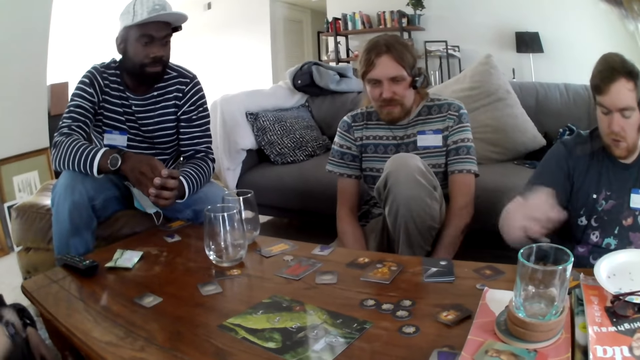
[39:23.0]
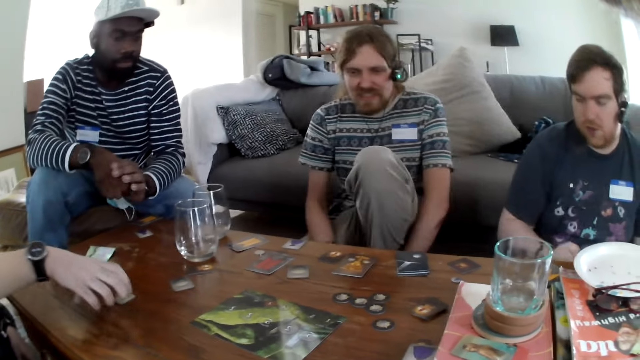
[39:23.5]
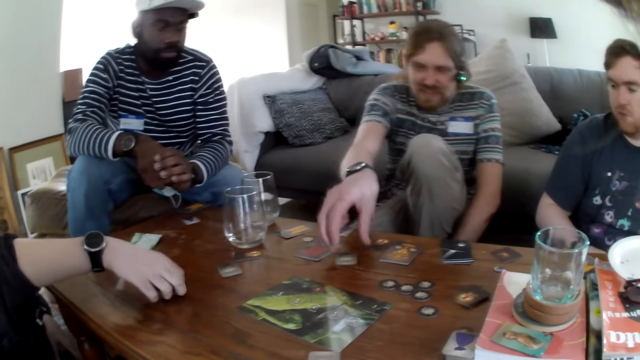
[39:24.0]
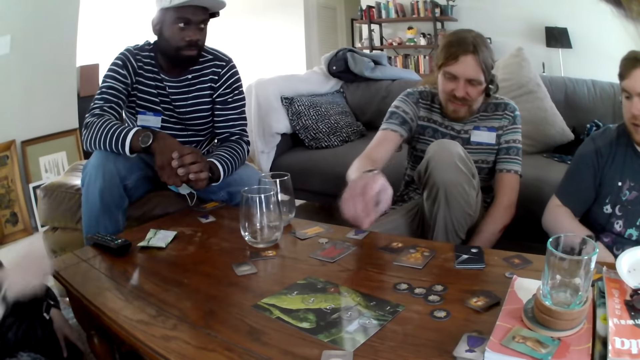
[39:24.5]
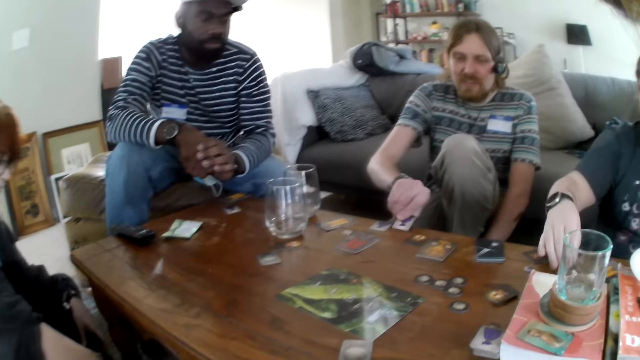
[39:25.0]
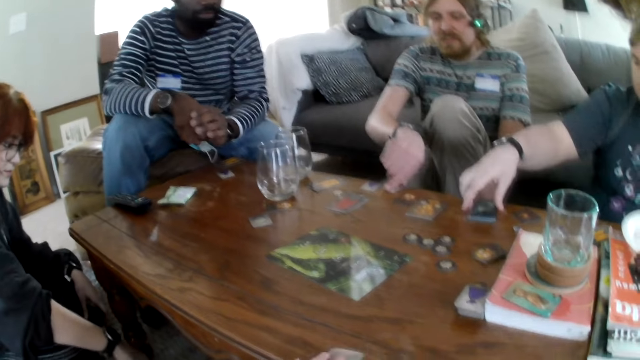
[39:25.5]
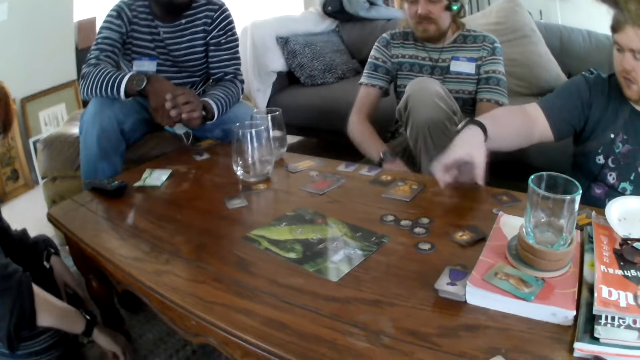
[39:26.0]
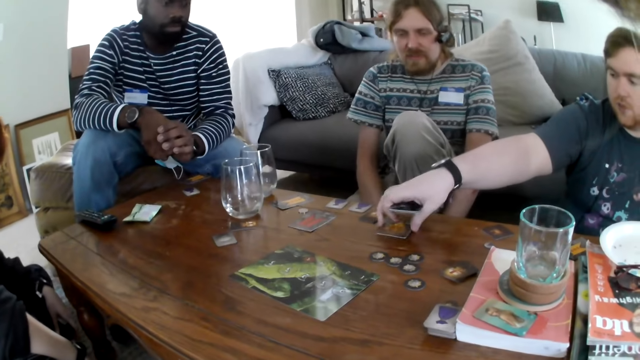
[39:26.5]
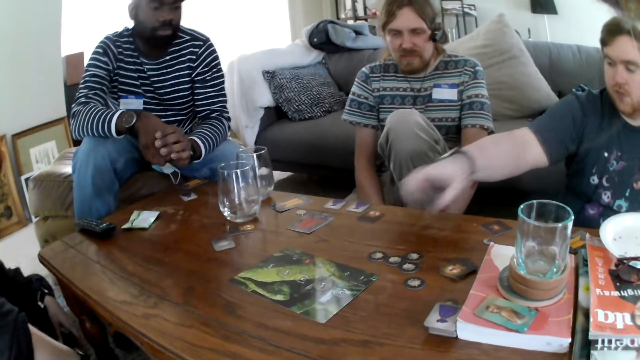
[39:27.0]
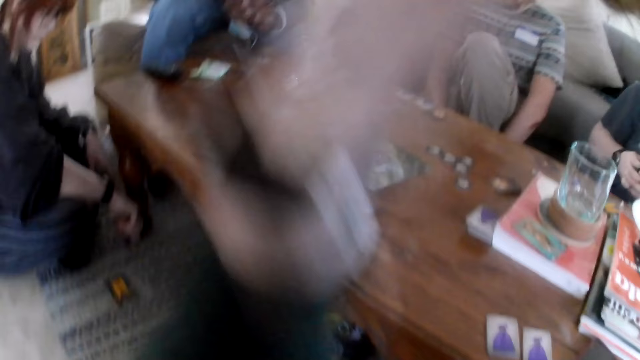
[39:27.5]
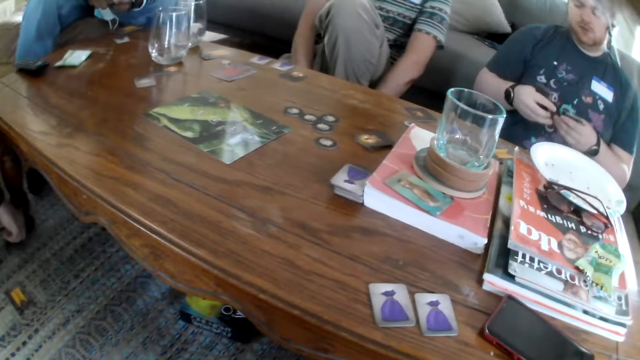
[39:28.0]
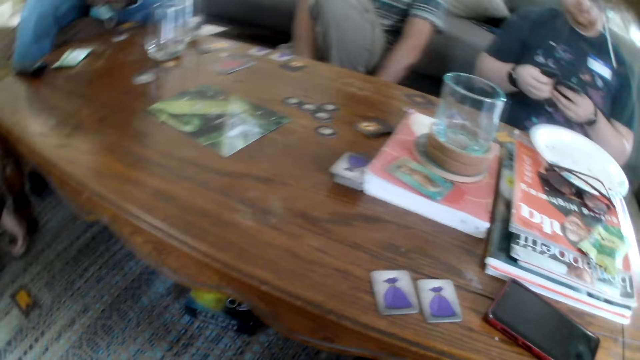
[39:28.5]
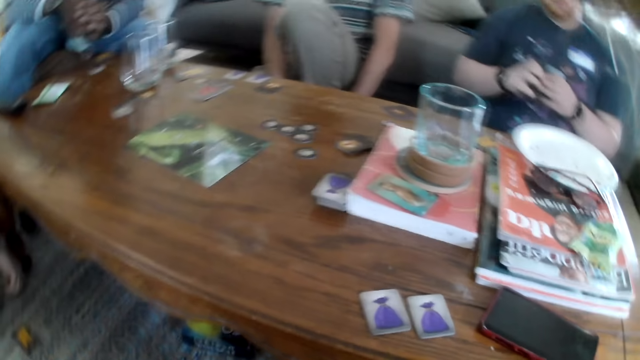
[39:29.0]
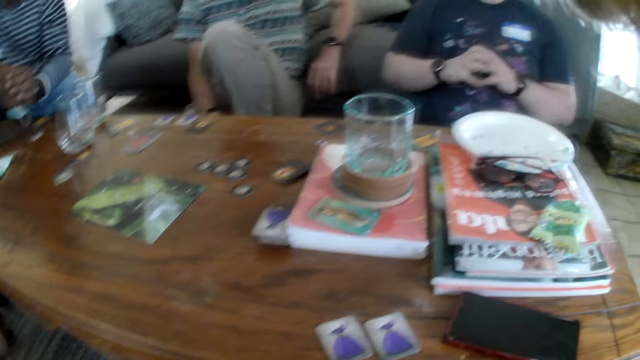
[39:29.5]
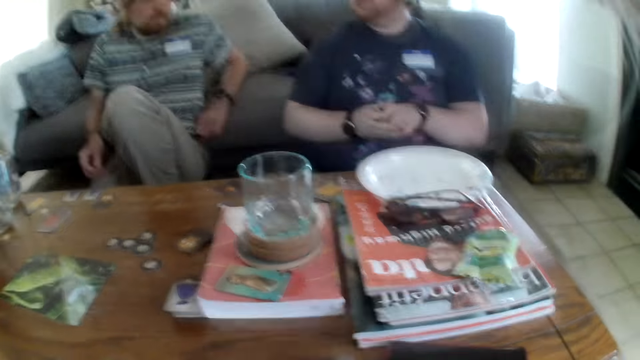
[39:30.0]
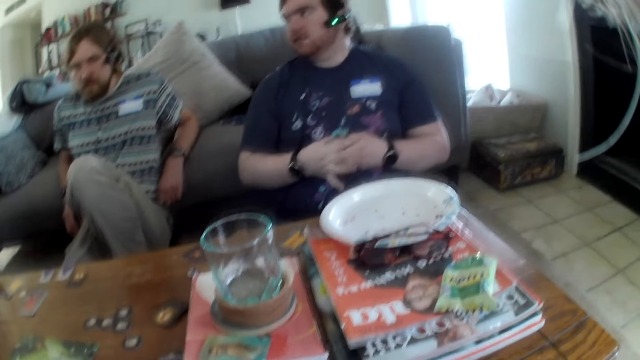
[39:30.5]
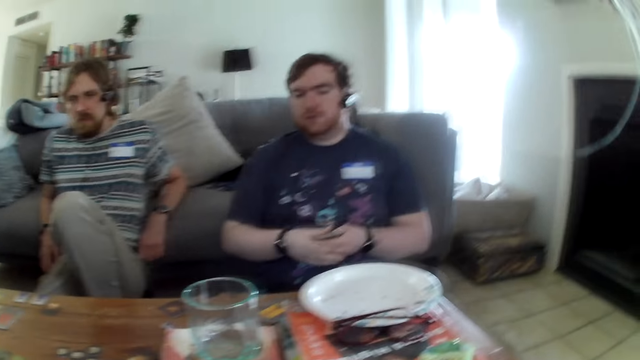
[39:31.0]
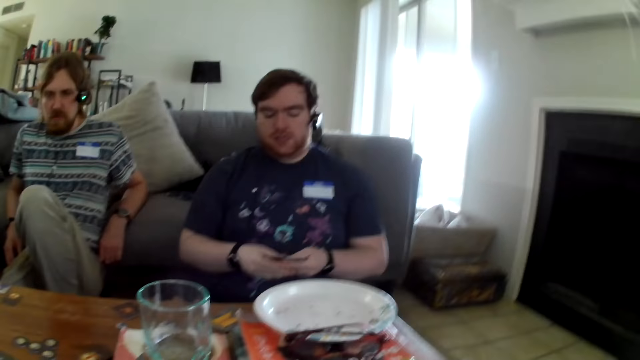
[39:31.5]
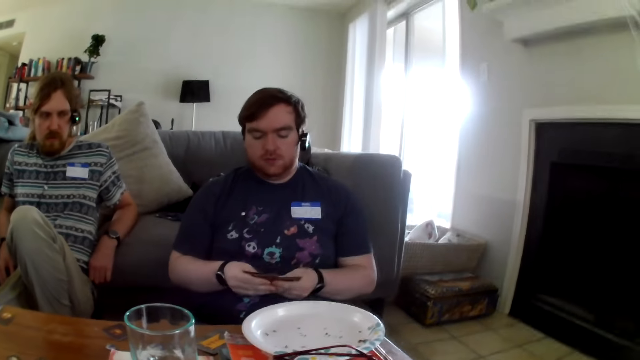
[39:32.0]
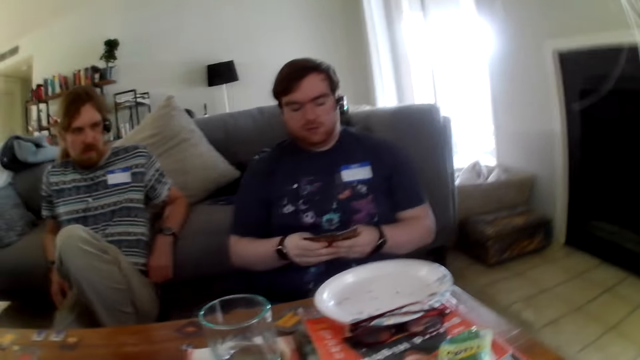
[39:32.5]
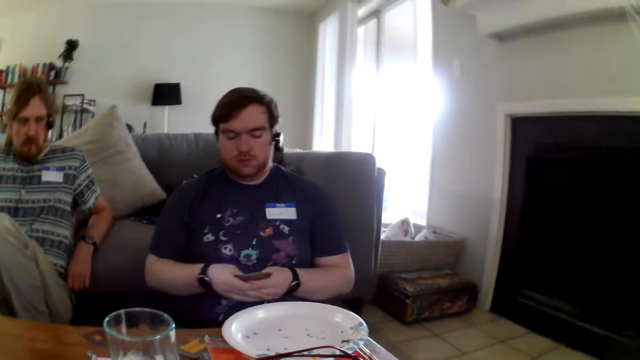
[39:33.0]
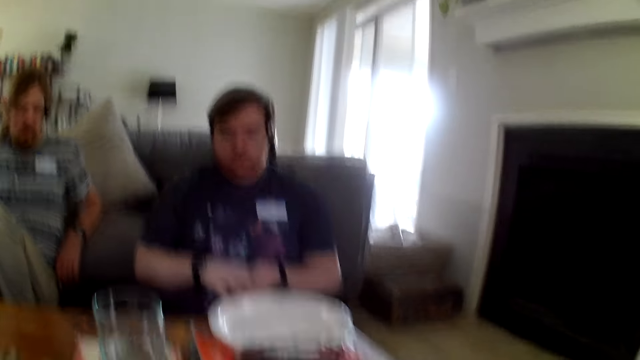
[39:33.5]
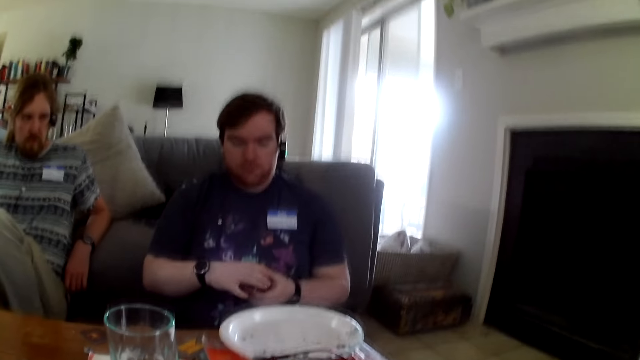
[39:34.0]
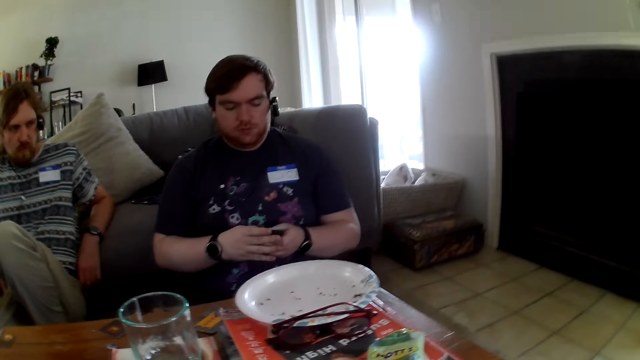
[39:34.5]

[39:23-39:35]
A man picks the card from the table. The man speaks. Another man picks the card from the table. The first man picks the card from the table. The camera wearer fixes the camera. The first man speaks. He separates the cards.

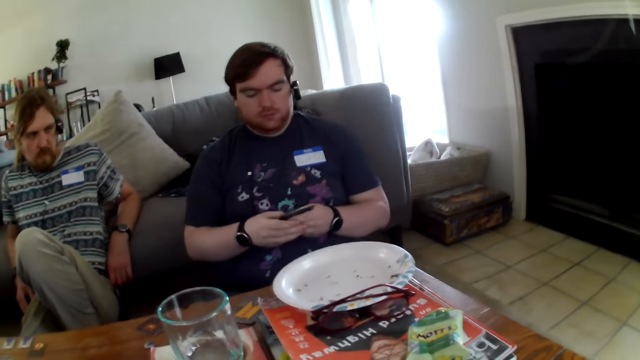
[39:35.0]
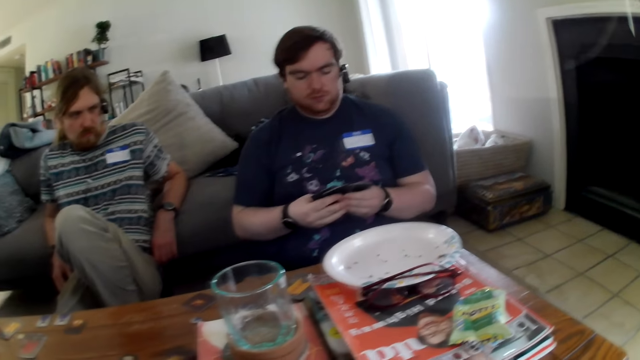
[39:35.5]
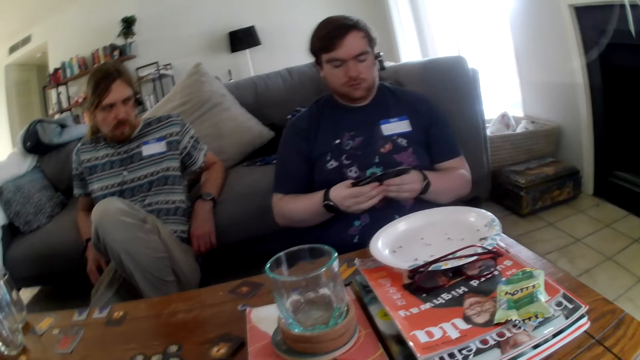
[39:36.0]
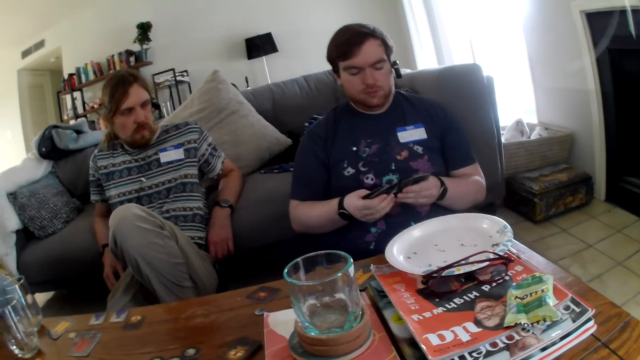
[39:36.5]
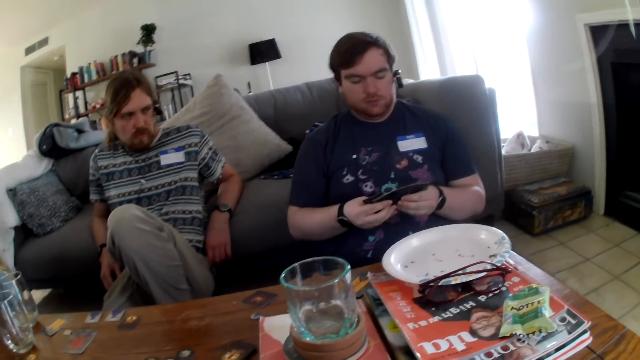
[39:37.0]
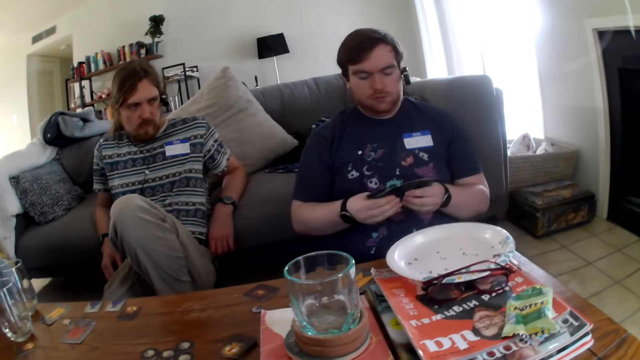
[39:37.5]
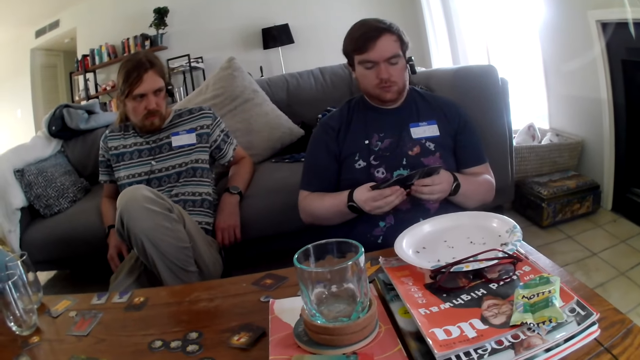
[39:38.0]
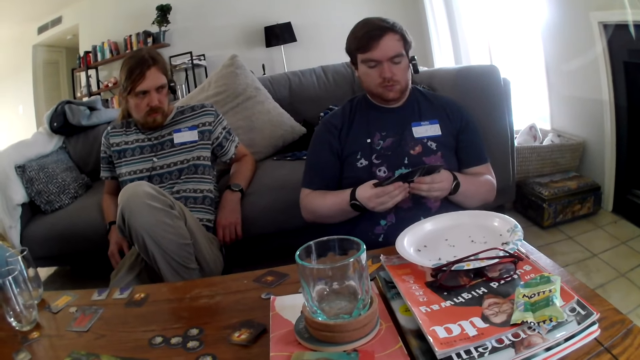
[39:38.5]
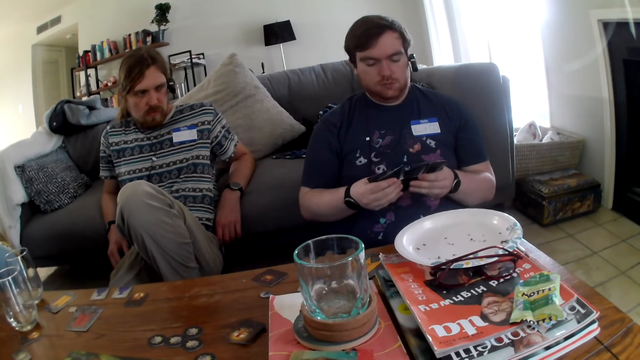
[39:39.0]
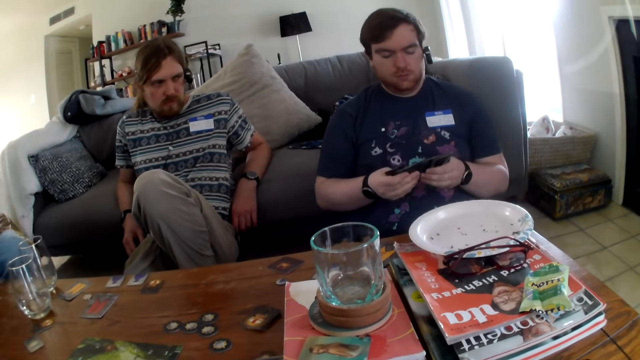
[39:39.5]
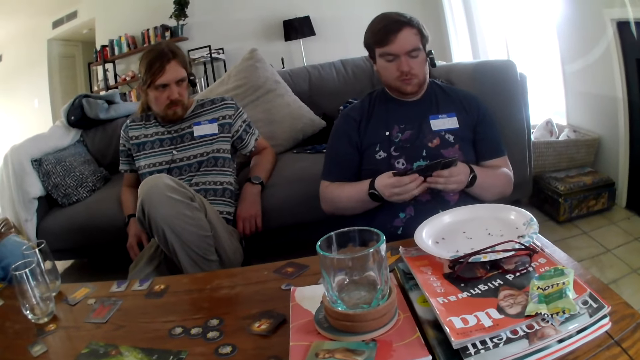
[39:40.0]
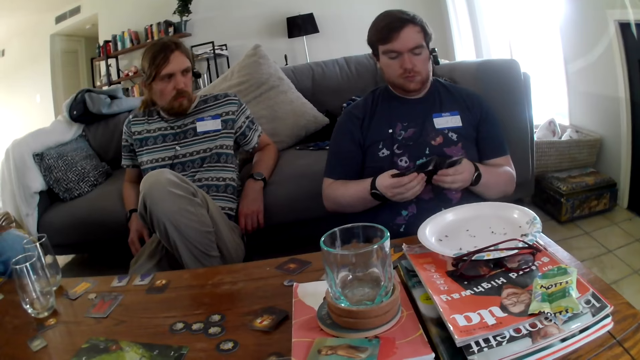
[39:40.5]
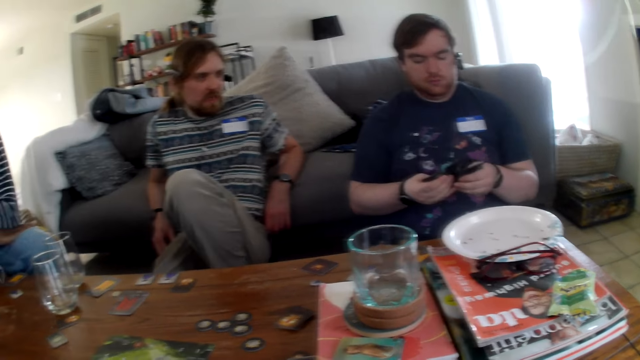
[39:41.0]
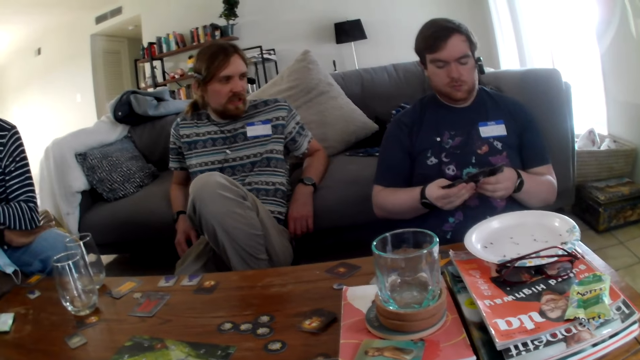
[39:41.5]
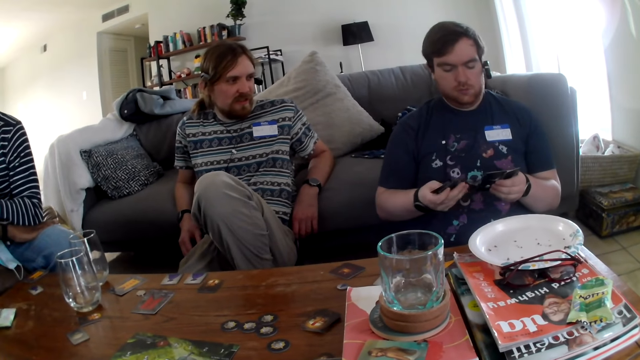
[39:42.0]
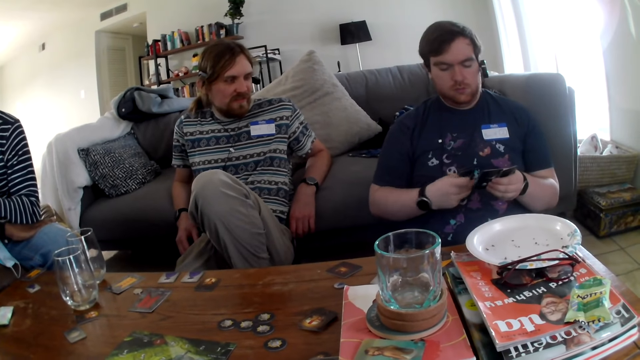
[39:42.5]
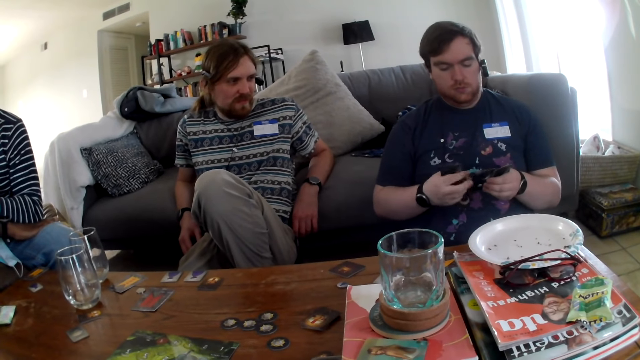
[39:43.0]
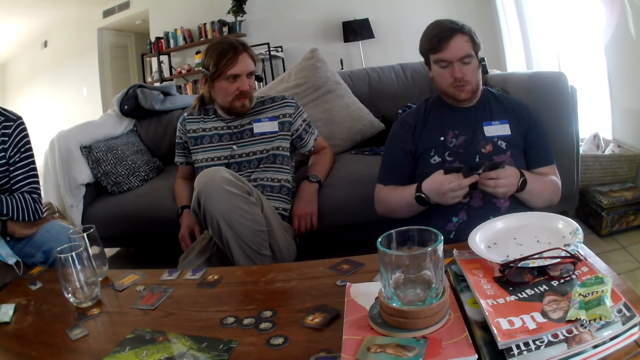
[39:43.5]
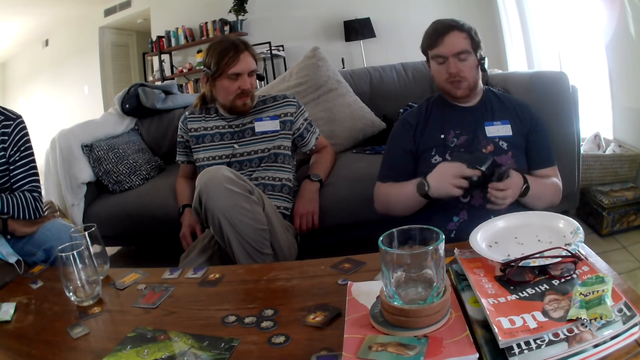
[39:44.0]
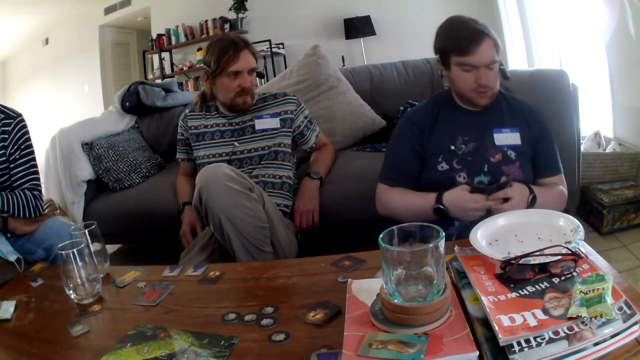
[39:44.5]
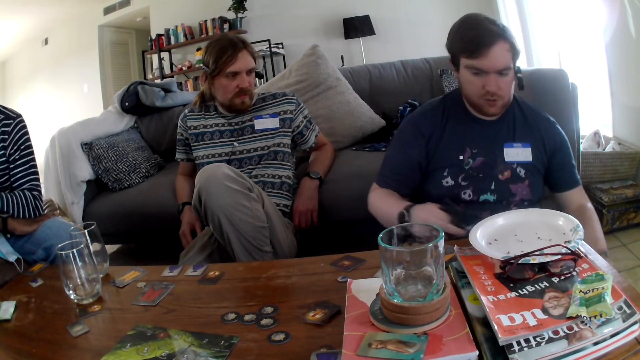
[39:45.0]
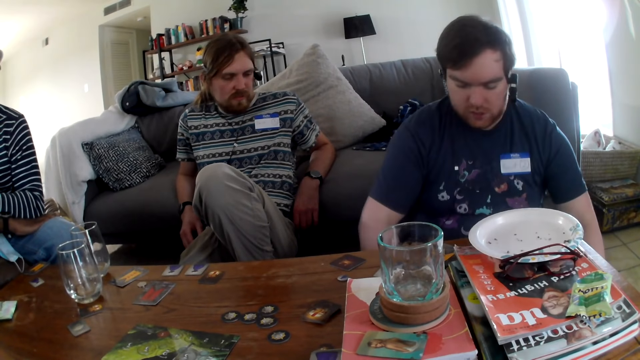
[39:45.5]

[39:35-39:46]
A man holds the cards. A person looks at the man. The man looks at the cards.
